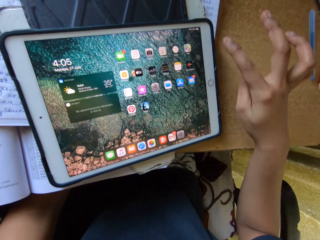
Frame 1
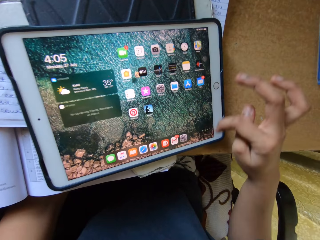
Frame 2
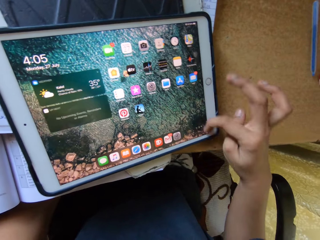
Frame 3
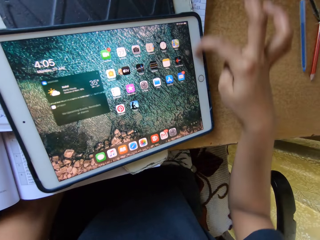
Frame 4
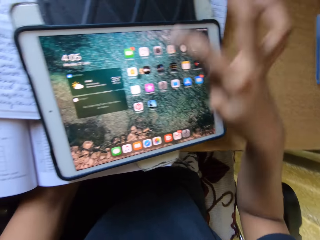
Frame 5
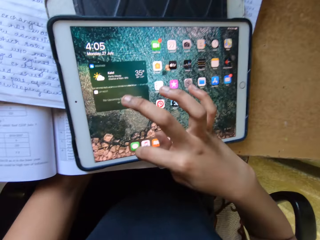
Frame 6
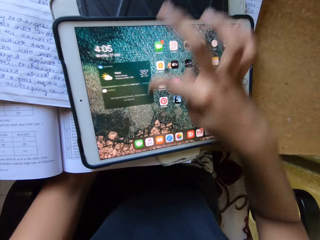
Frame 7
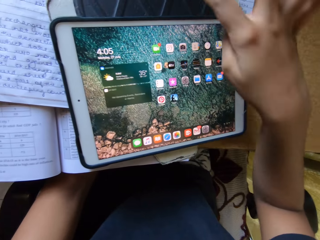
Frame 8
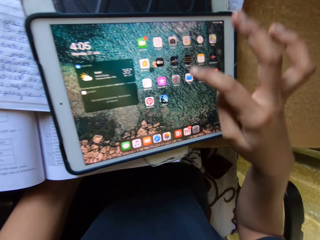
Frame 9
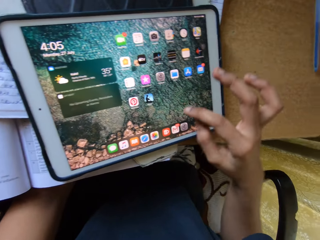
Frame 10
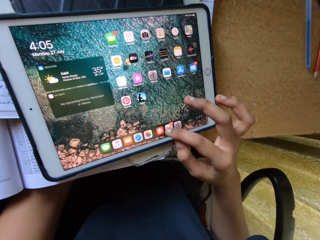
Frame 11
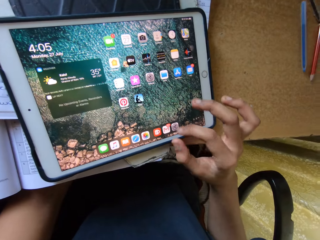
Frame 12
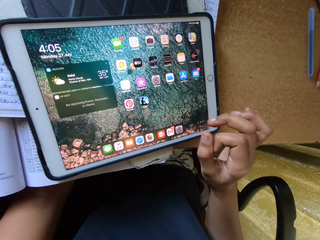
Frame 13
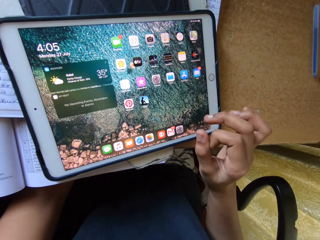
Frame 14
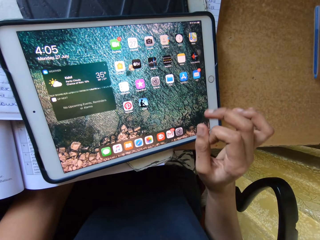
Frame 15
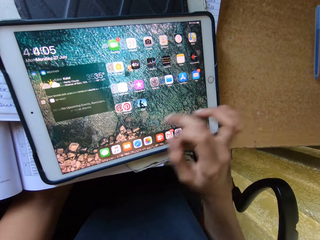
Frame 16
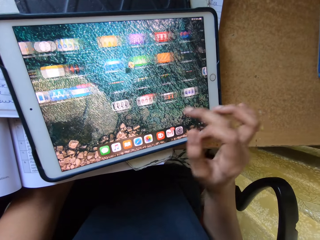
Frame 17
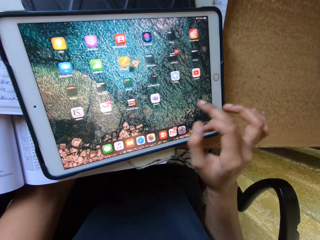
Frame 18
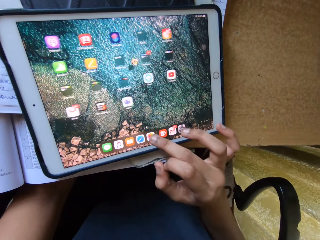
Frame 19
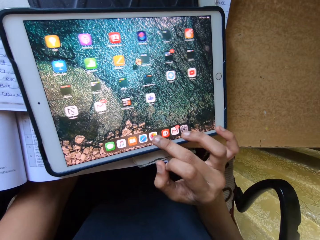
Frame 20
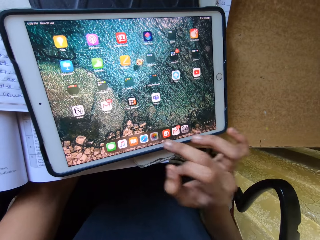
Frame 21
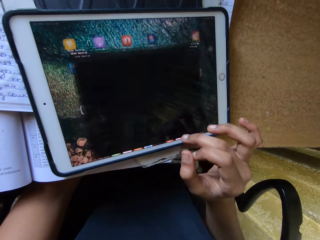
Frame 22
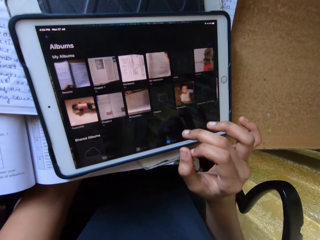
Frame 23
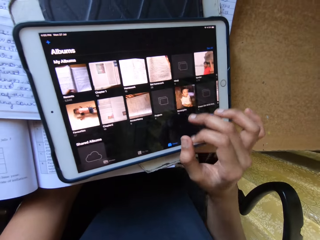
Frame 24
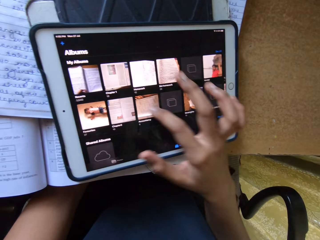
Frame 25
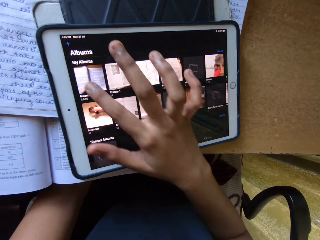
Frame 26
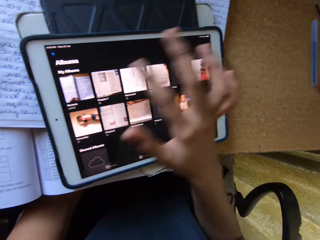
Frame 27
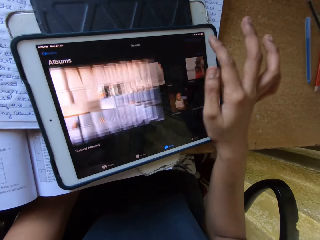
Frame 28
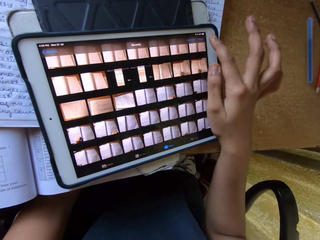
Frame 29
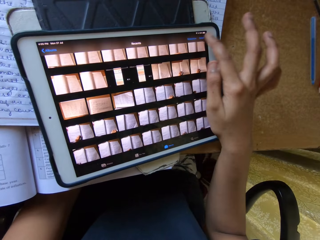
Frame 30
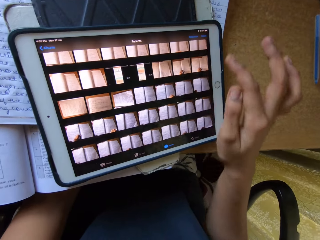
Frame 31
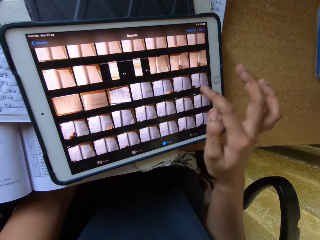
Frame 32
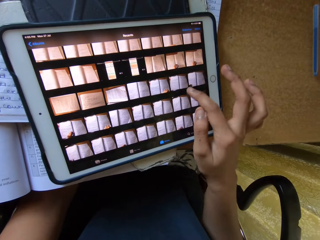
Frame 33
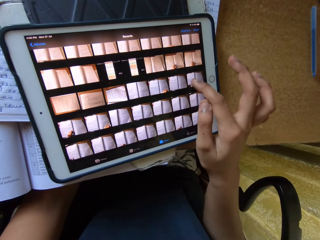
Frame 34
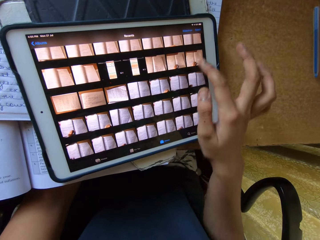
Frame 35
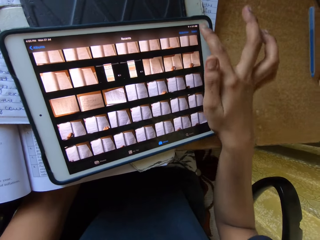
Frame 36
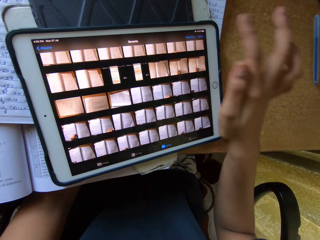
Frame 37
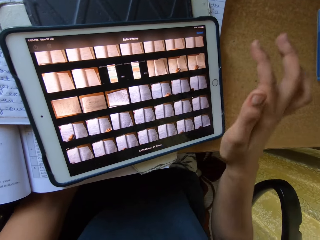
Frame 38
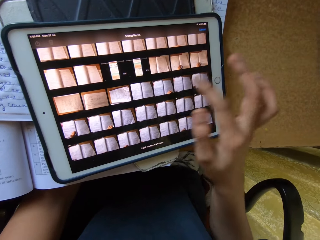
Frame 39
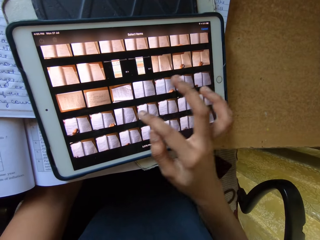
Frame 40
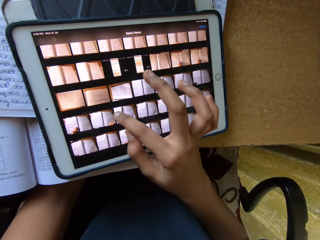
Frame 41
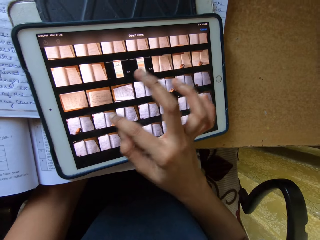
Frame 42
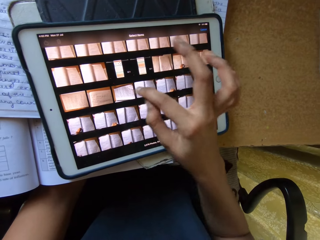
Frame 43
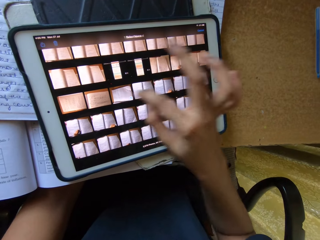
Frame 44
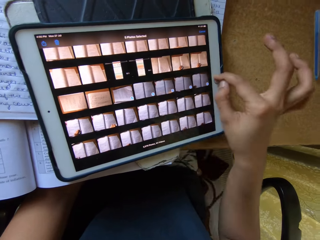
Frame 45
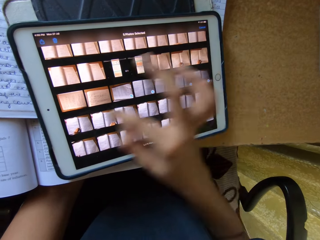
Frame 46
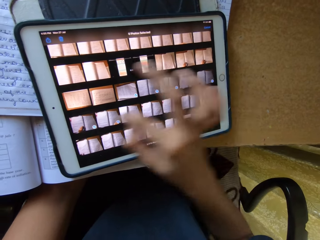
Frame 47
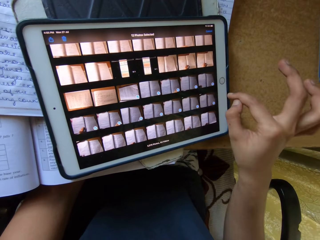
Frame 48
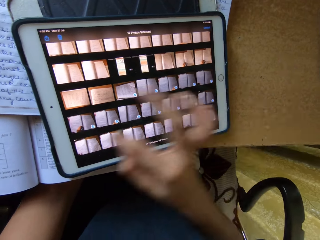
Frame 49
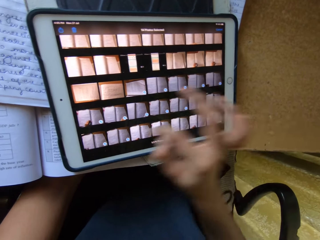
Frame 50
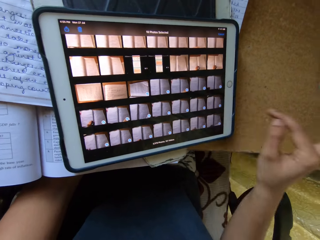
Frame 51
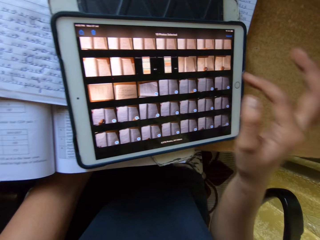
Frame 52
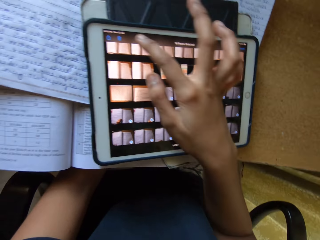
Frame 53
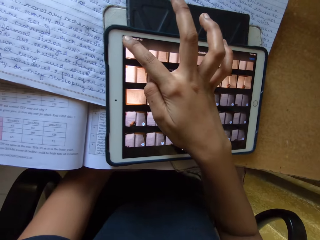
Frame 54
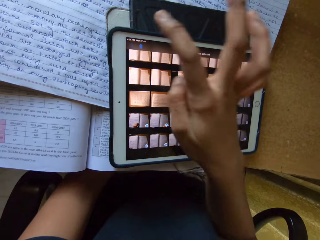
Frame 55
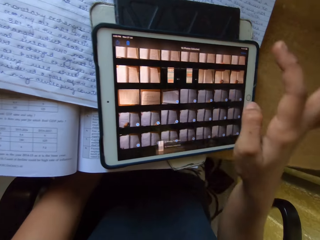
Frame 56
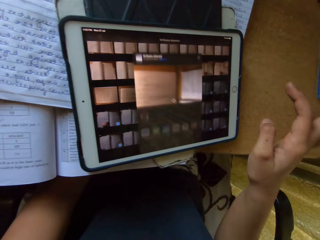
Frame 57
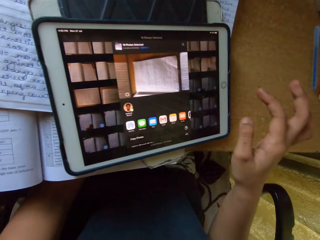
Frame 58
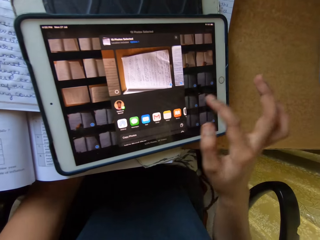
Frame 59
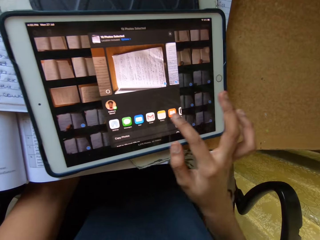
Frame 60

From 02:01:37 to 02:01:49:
The camera wearer presses icons on the tablet.

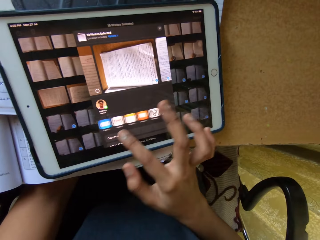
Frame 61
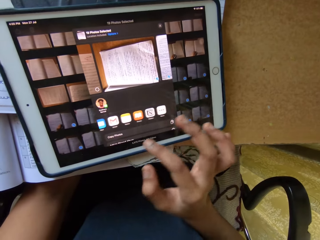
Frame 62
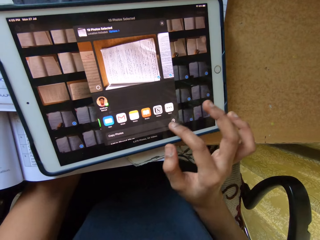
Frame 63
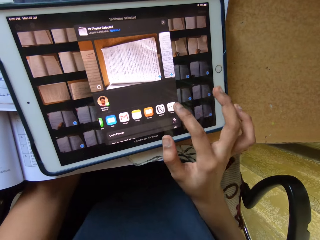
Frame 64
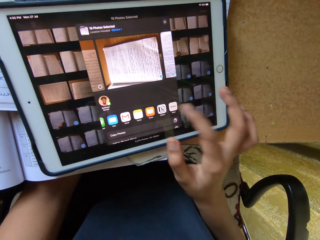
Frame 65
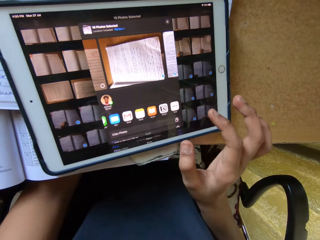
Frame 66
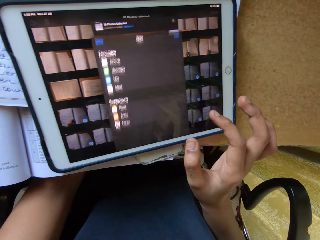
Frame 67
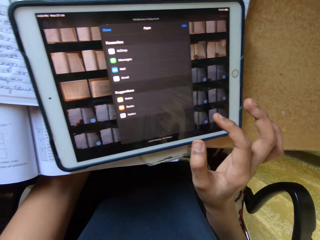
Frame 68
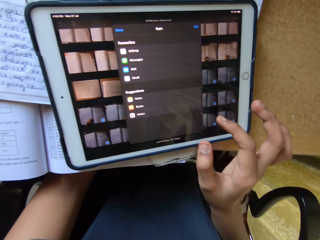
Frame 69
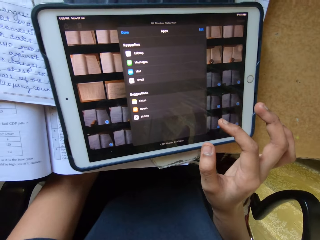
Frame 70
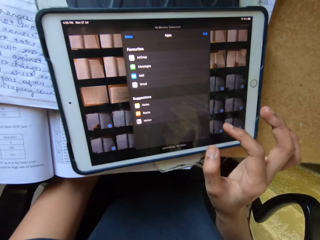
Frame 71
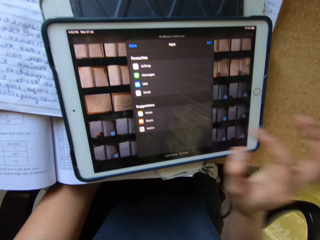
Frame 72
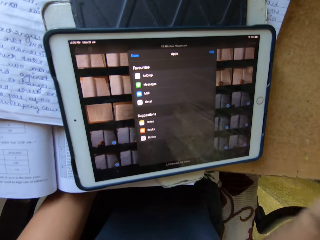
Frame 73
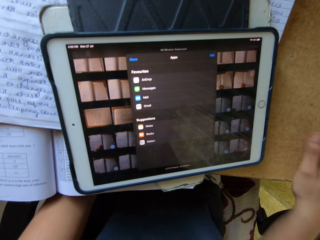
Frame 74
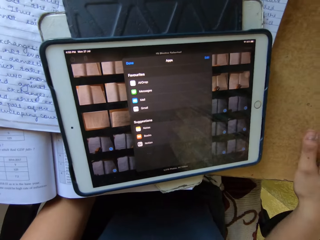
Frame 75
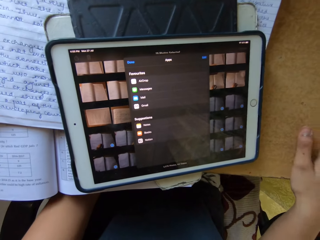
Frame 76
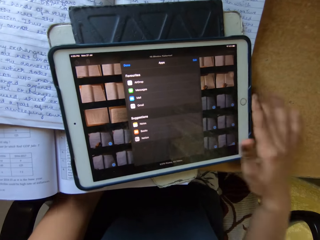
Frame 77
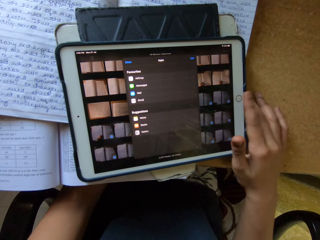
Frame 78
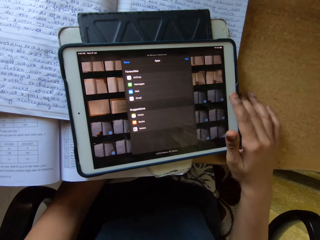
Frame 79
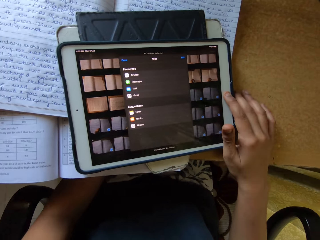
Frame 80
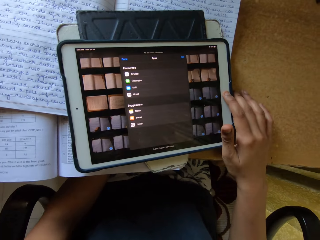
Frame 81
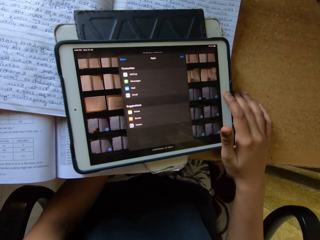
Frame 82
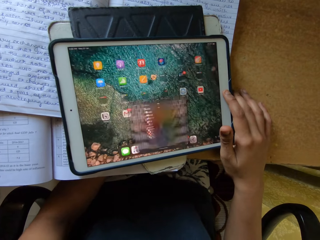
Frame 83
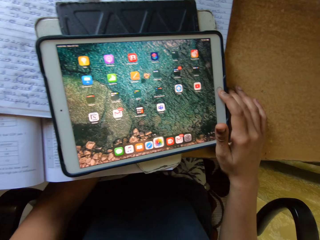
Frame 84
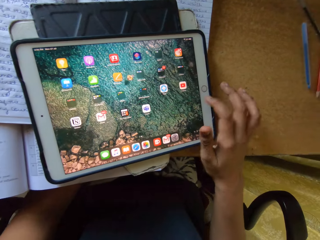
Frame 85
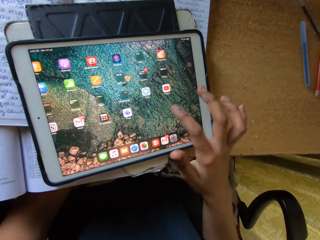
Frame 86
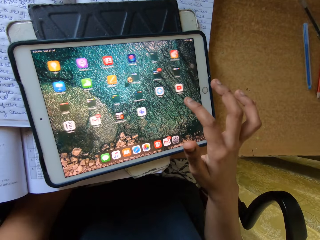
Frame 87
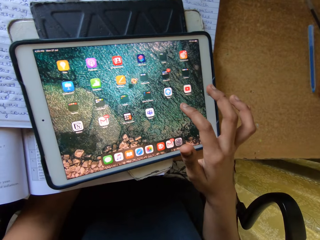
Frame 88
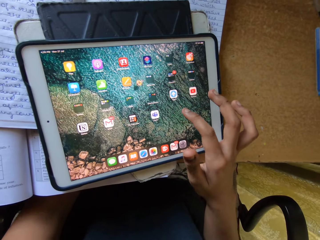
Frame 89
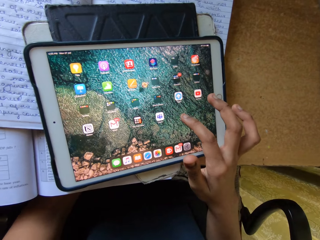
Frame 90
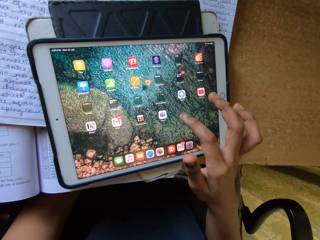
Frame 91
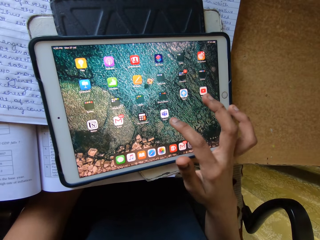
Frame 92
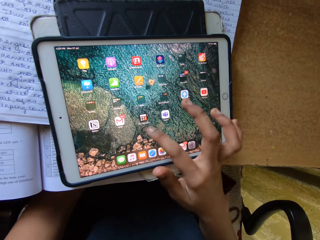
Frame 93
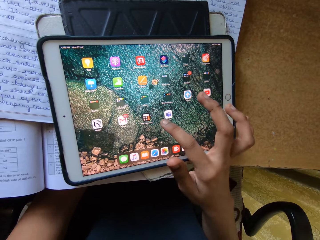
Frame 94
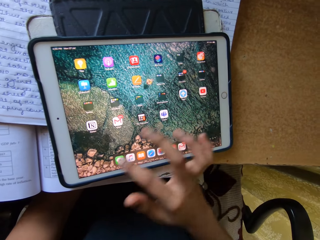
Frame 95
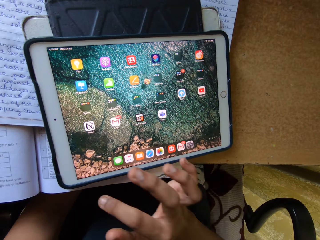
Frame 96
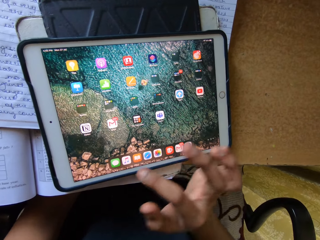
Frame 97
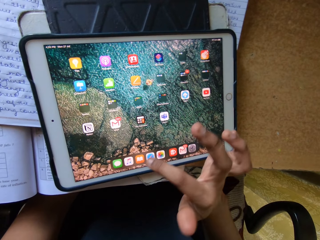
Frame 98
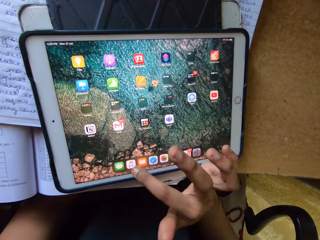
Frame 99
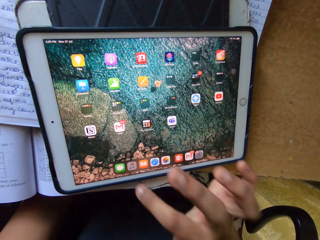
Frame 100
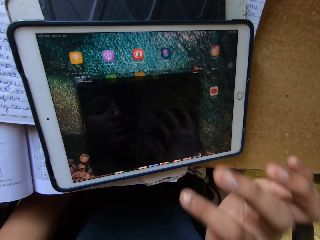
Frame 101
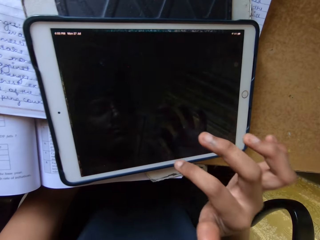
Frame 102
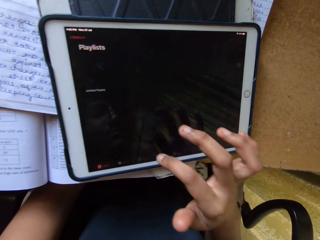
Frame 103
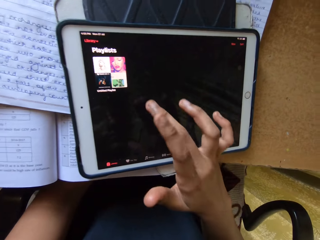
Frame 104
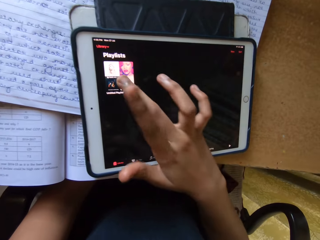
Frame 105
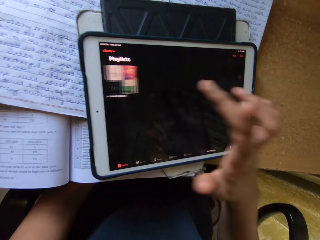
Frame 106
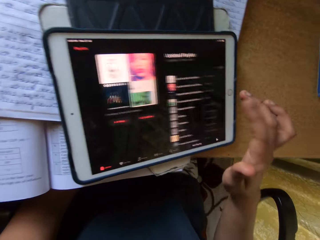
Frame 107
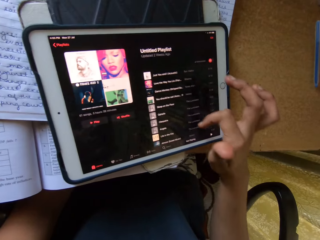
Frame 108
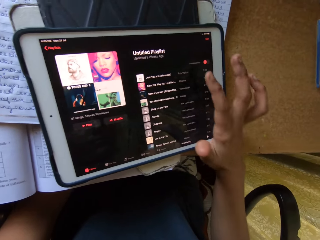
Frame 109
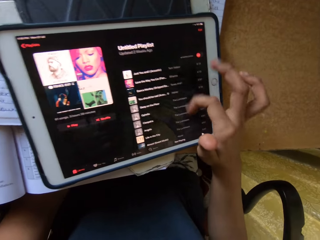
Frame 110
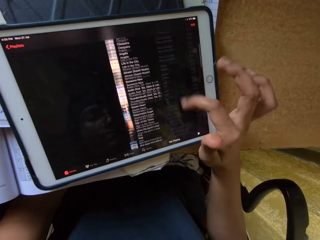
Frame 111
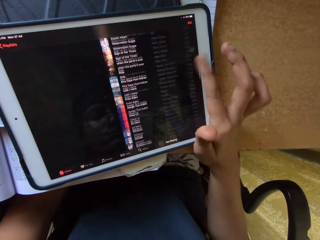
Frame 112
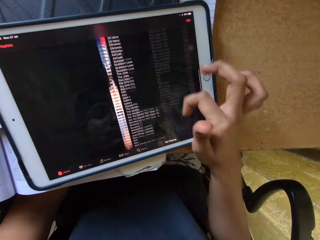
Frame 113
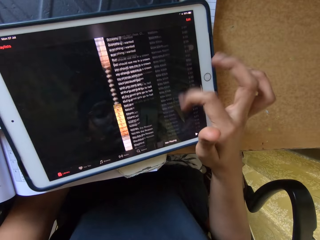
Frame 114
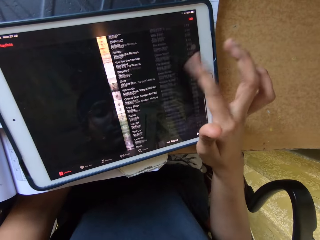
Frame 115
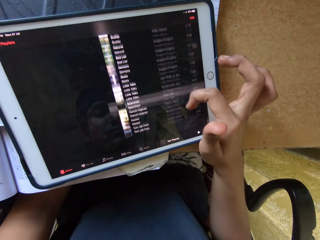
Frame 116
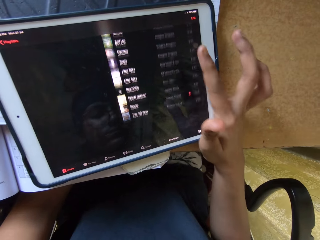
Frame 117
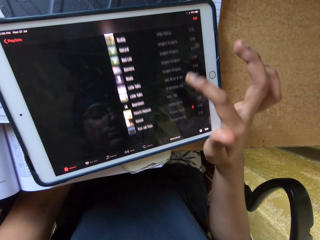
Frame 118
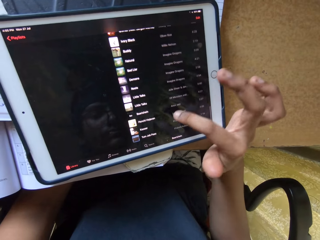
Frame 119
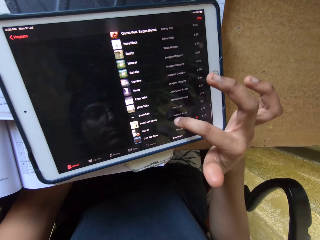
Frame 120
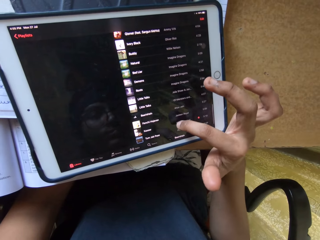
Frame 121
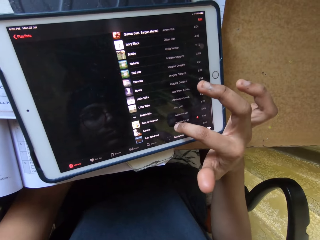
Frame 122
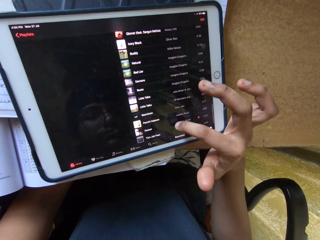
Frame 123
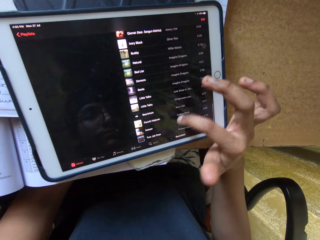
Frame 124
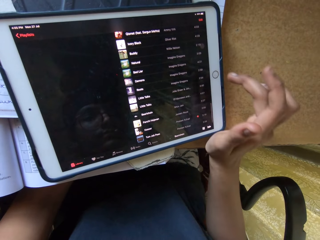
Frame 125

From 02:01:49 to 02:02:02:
The camera wearer taps the table with the right hand. They use a tablet smart phone. They press a button on the tablet. They press icons on the tablet. They scroll through the tablet.
